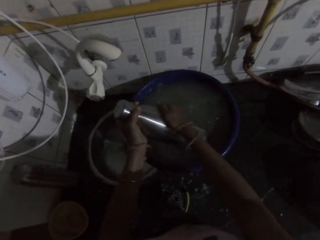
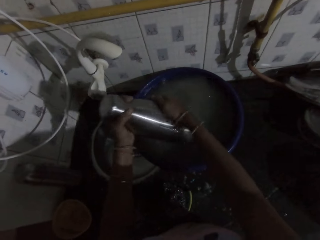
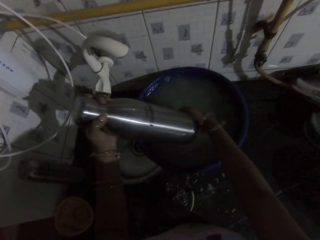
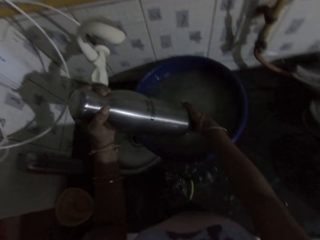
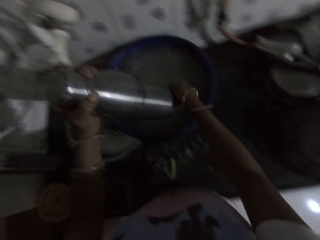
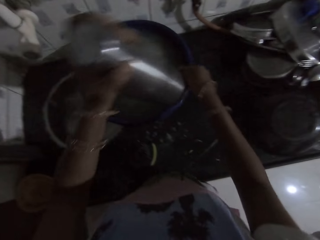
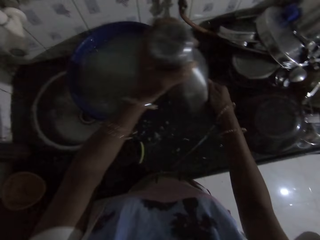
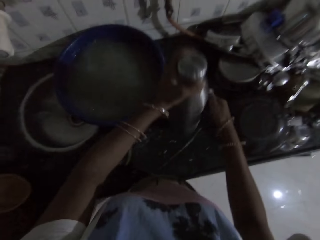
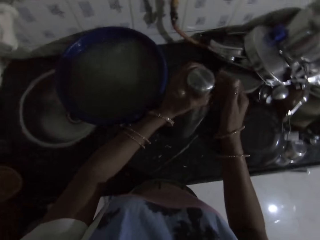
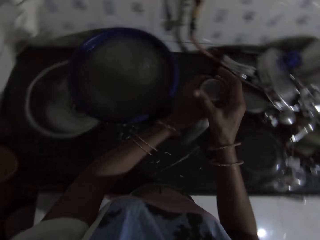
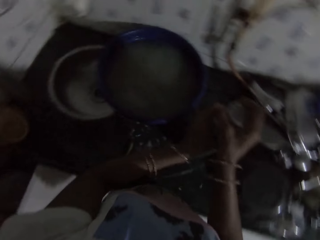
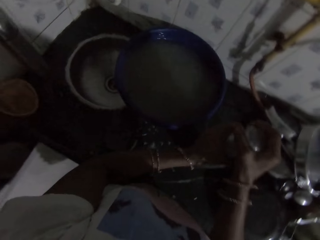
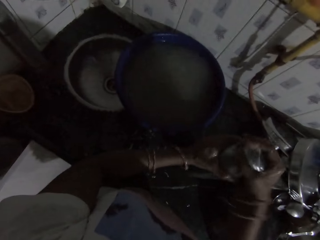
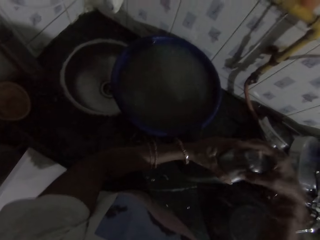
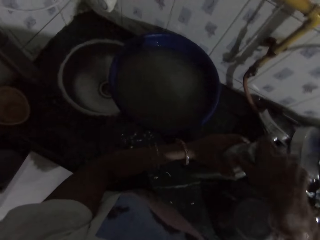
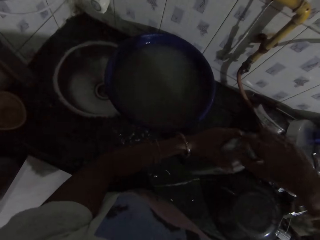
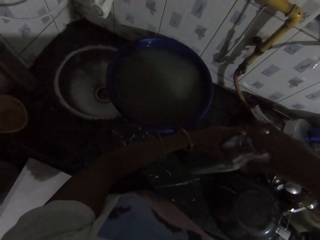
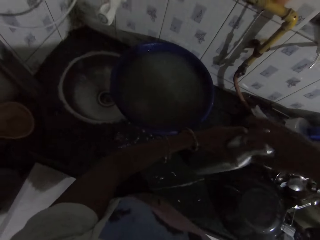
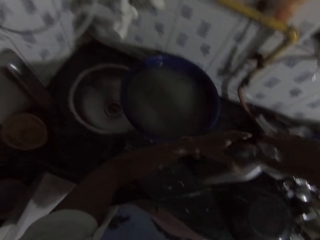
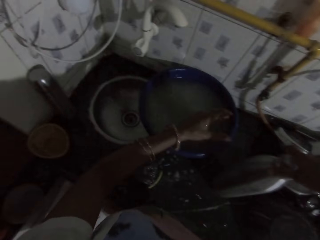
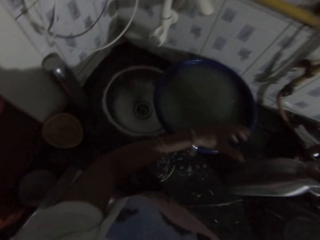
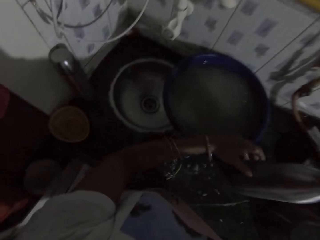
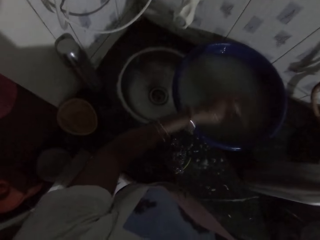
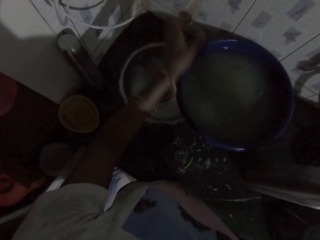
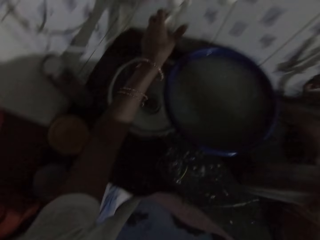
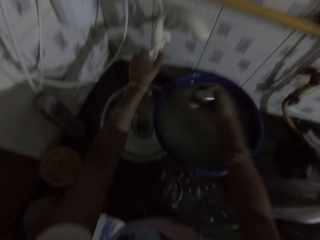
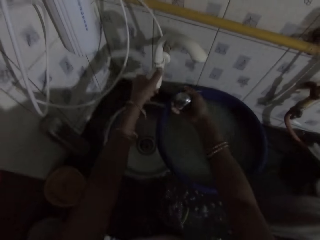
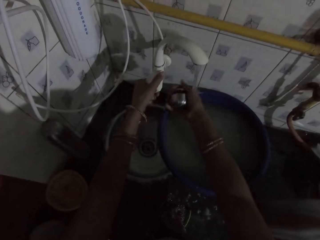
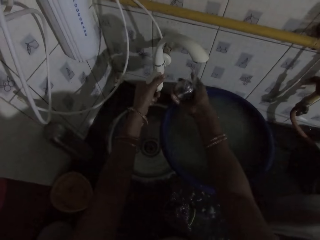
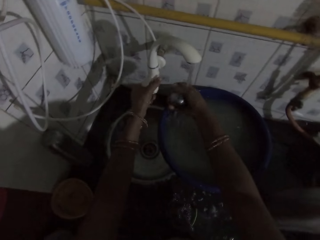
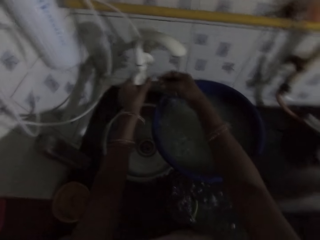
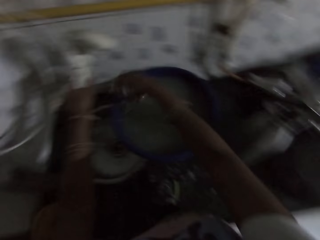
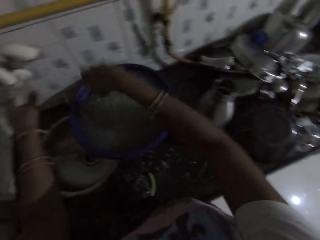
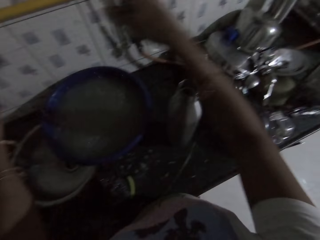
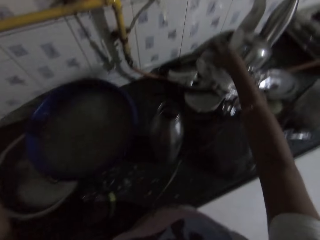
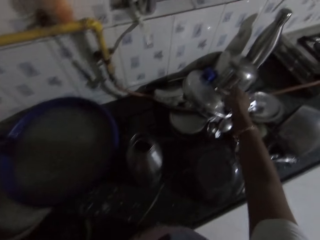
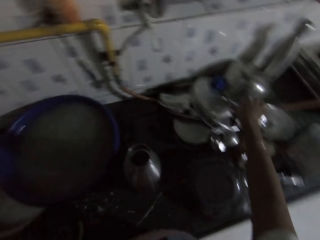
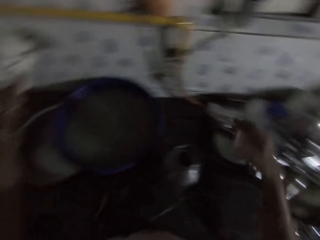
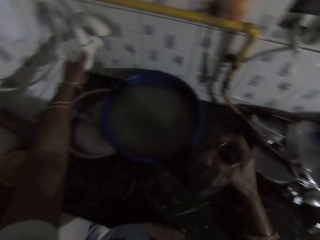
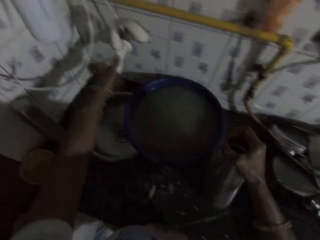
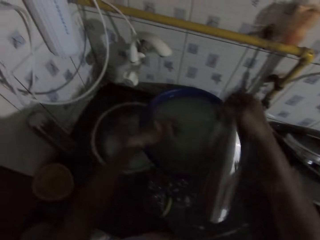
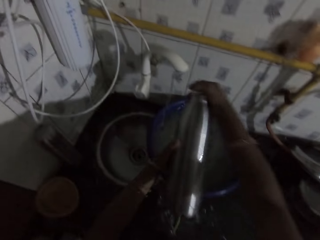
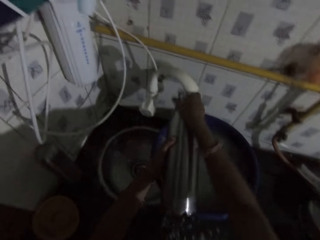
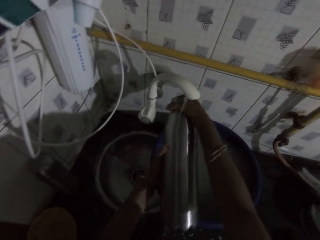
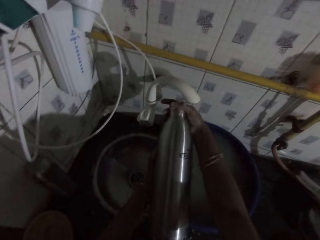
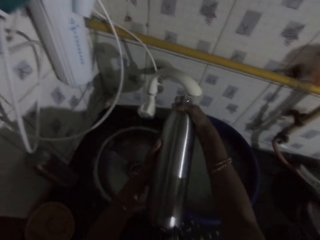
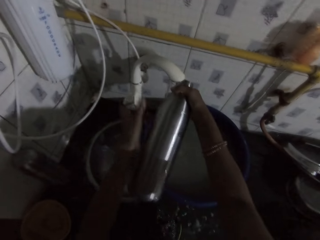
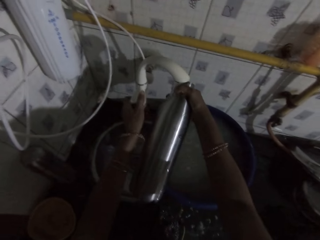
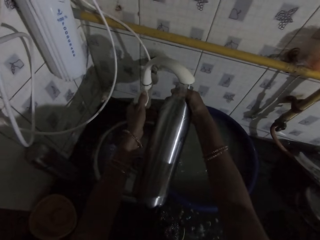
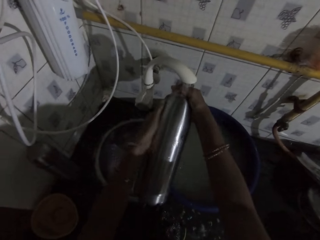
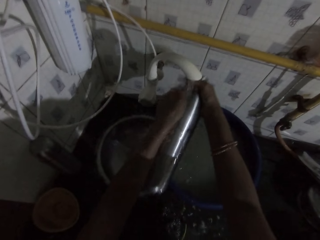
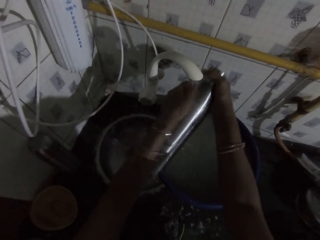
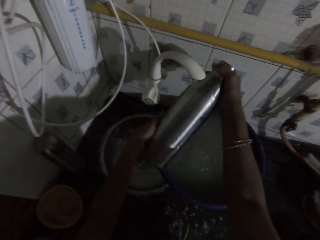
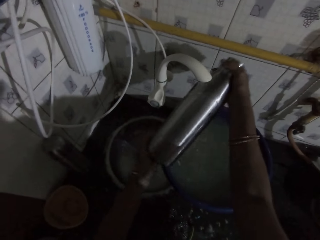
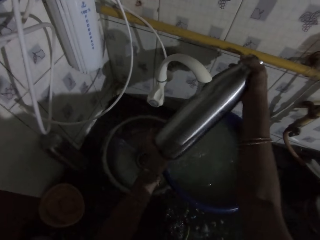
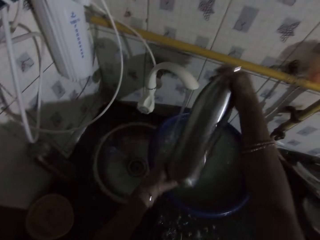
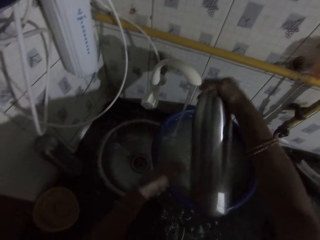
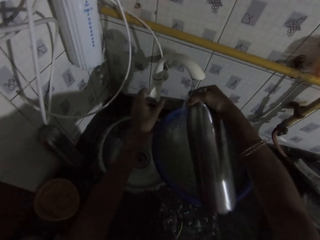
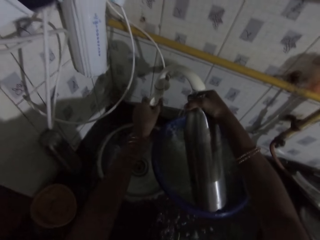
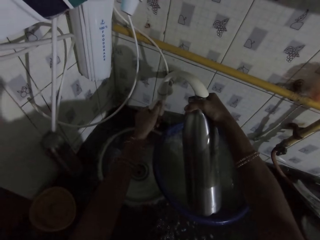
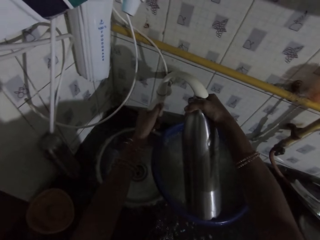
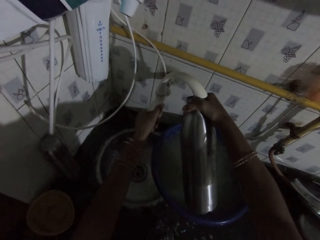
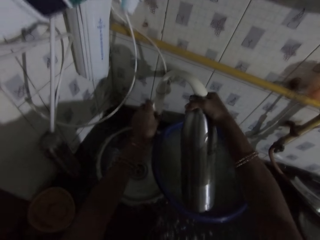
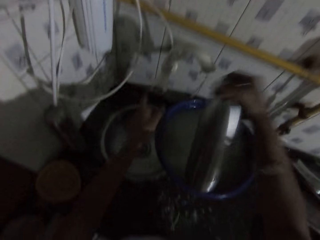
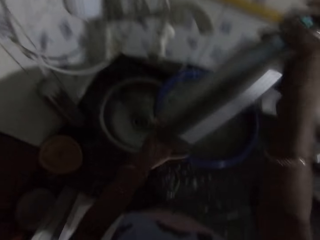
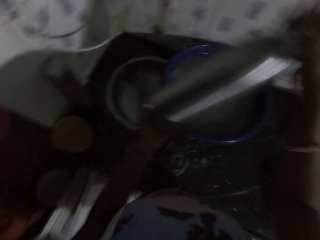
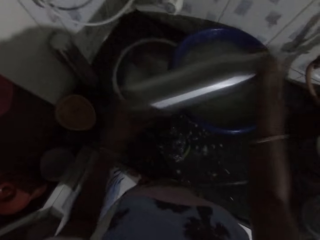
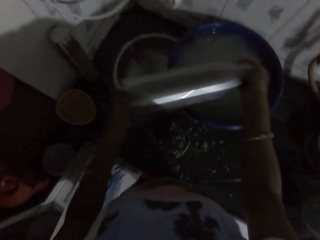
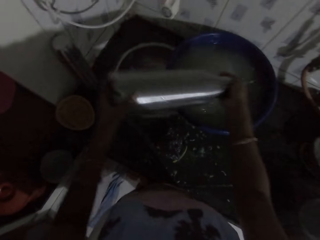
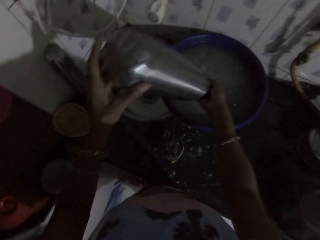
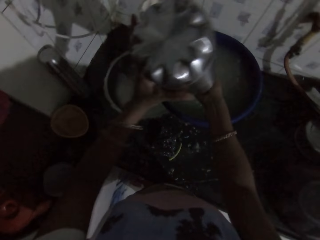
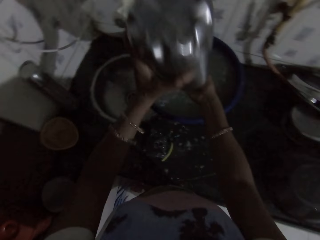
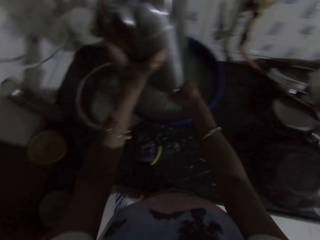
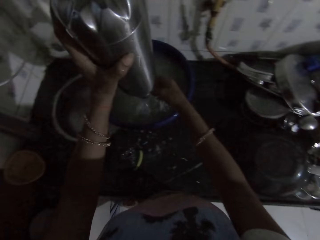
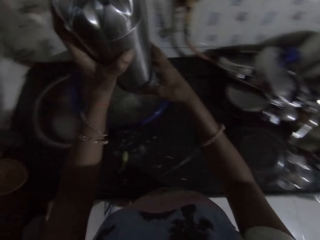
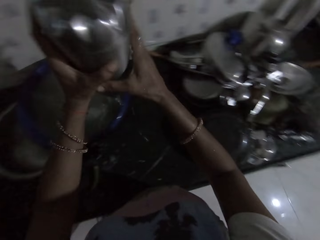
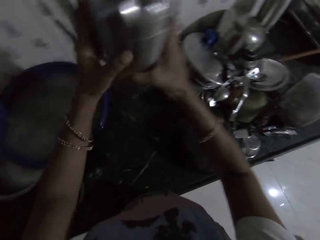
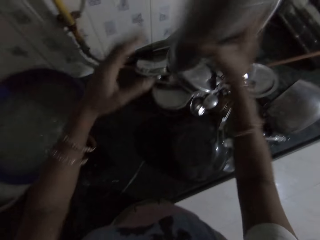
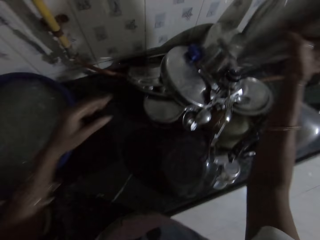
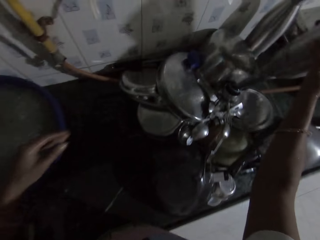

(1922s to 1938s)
The camera wearer drops the water bottle or flask on the kitchen counter with both hands. She opens the water bottle with her right hand. She turns on the tap with her left hand. She washes the water bottle lid with the water from the tap with her right hand. She drops the water bottle lid on the kitchen counter with her right hand. She picks the water bottle from the kitchen counter with her right hand. She holds the water bottle with both hands. She washes the water bottle lid with the water from the tap with both hands. She turns on the tap with her left hand. She pours water from the tap into the water bottle in her right hand. She turns on the tap with her left hand. She turns off the tap with her left hand. She shakes the water bottle with both hands. She turns the water from the water bottle into the container with both hands. She puts the flask down.

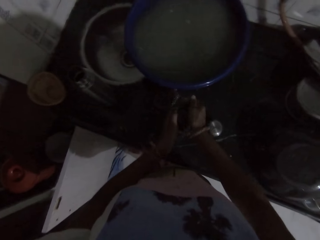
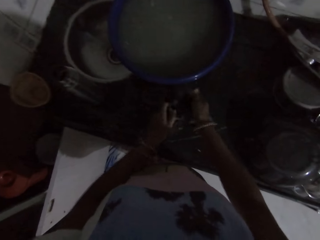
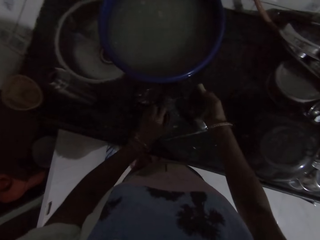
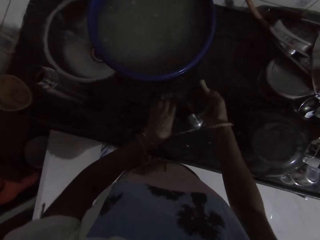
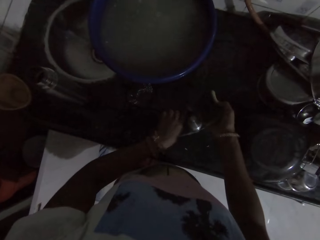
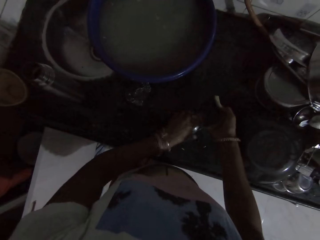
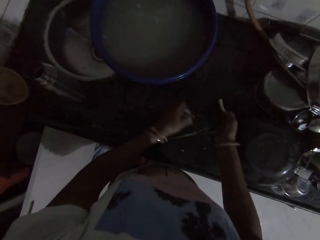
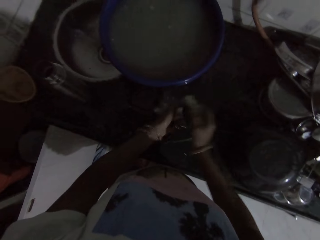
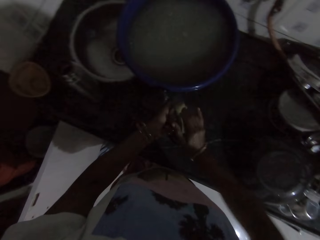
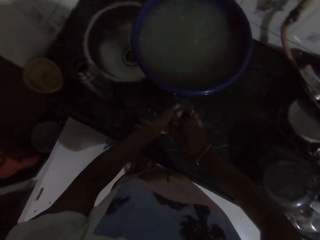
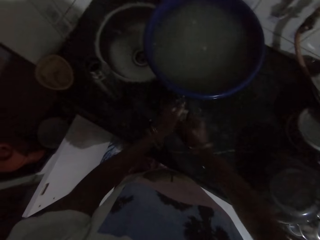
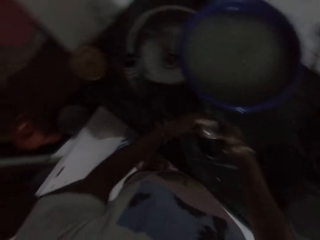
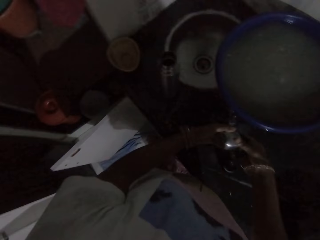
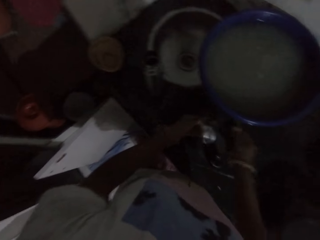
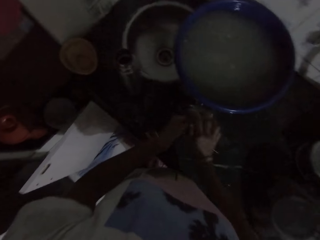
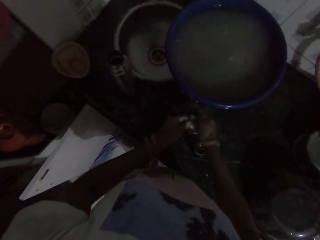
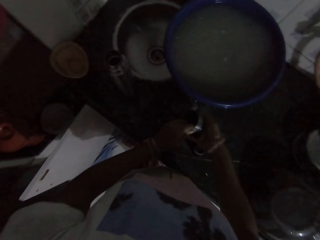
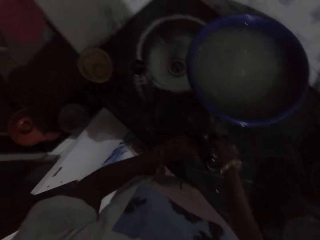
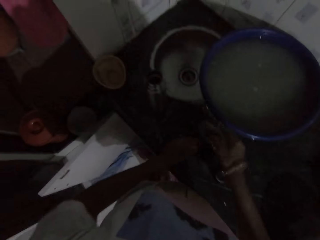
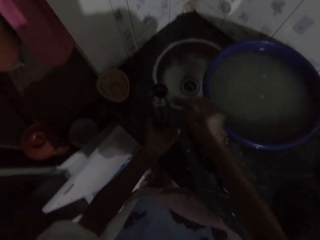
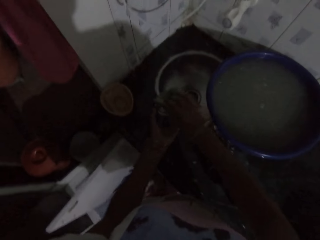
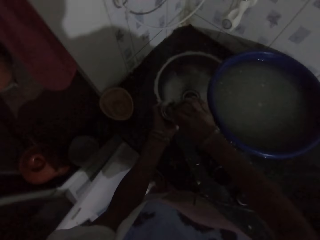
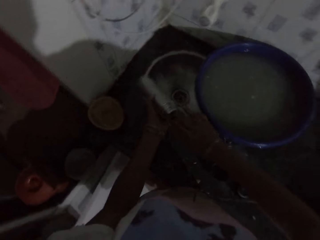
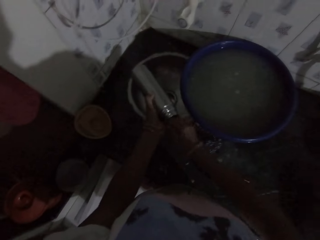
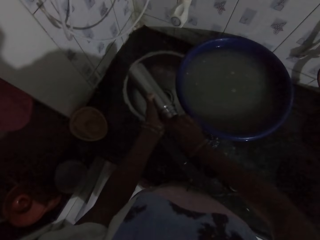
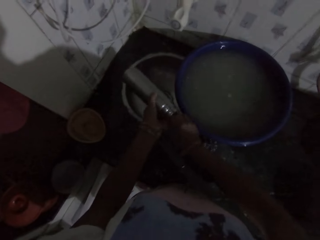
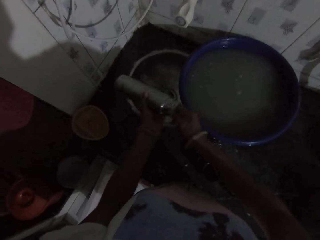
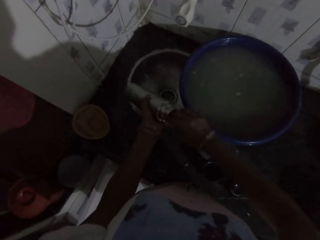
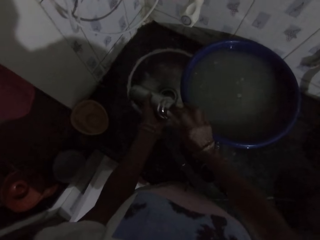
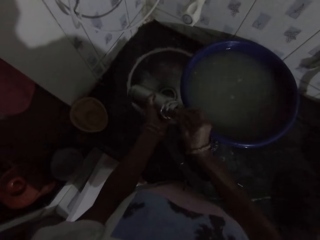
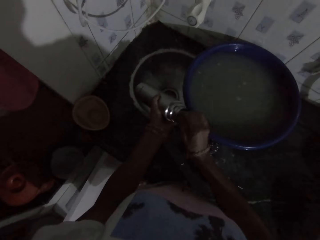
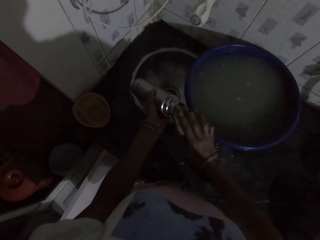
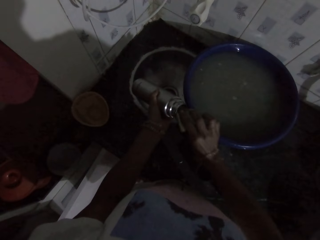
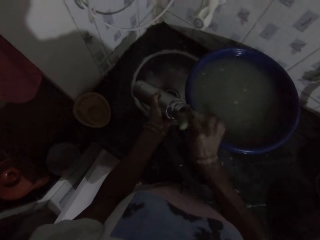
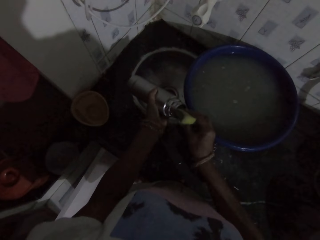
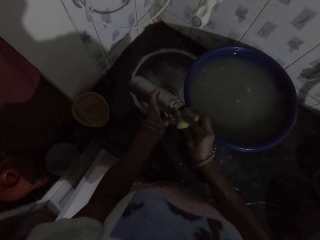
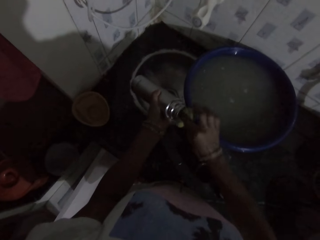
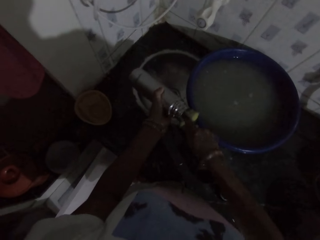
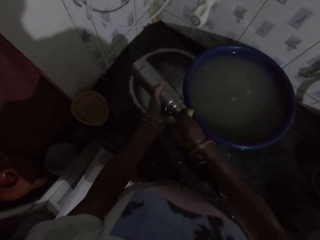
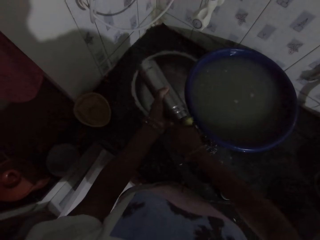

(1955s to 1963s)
The camera wearer drops the lid on the kitchen counter with her left hand. She picks the water bottle lid from the kitchen counter with her left hand. She washes the lid with the sponge in her right hand. She drops the lid on the kitchen counter with her left hand. She picks the water bottle from the kitchen counter with her left hand. She washes the water bottle with the sponge in her right hand.
